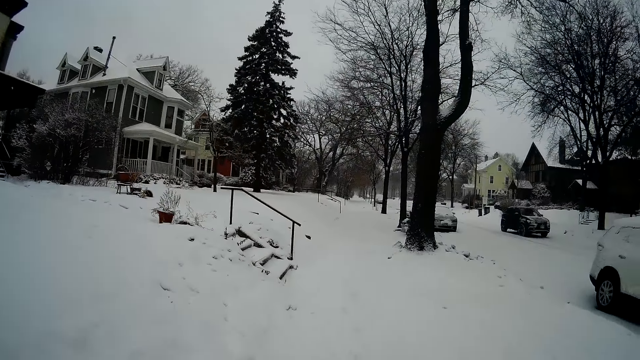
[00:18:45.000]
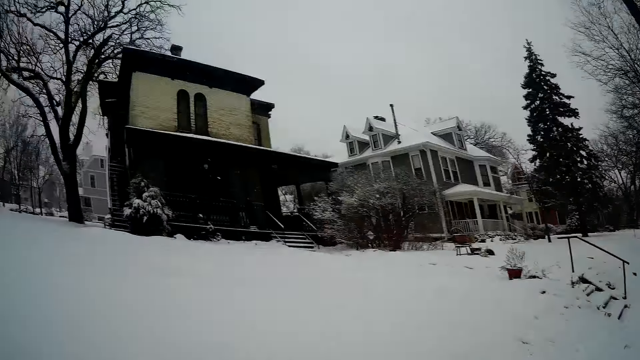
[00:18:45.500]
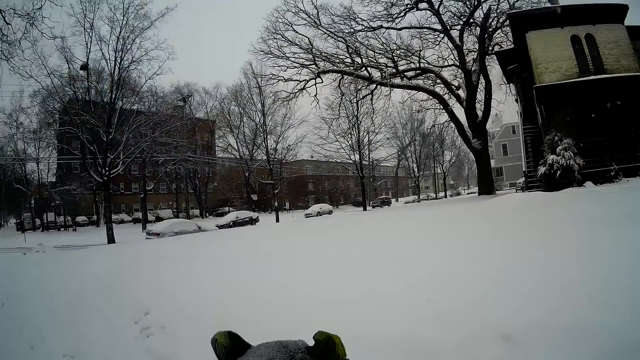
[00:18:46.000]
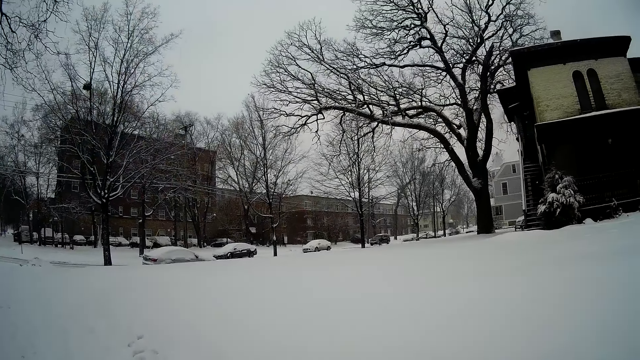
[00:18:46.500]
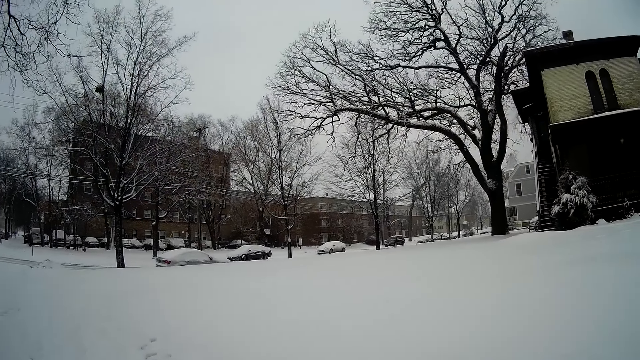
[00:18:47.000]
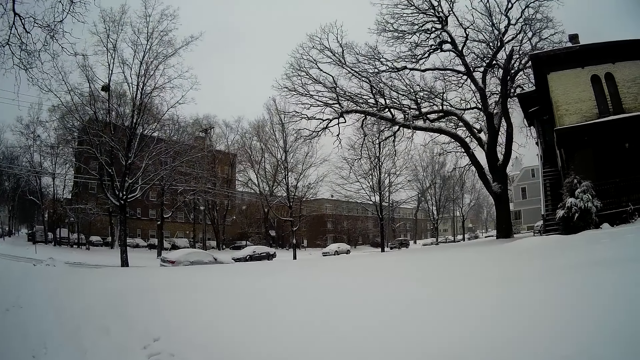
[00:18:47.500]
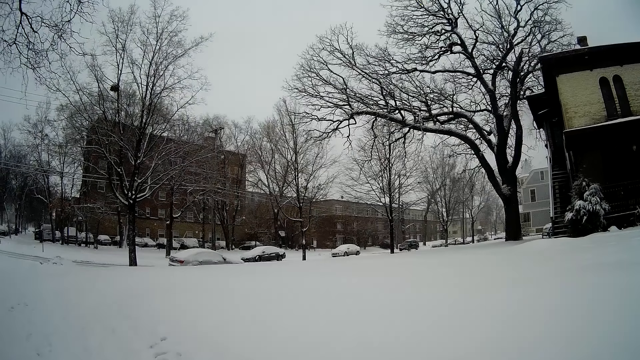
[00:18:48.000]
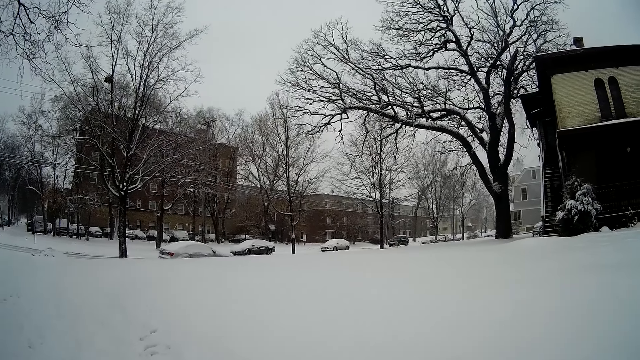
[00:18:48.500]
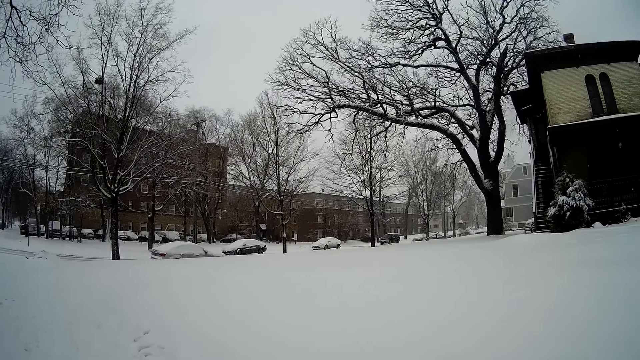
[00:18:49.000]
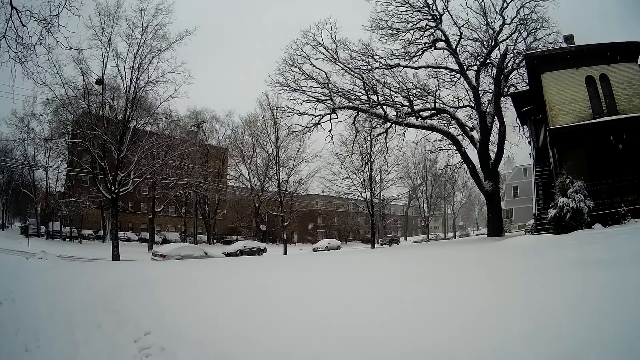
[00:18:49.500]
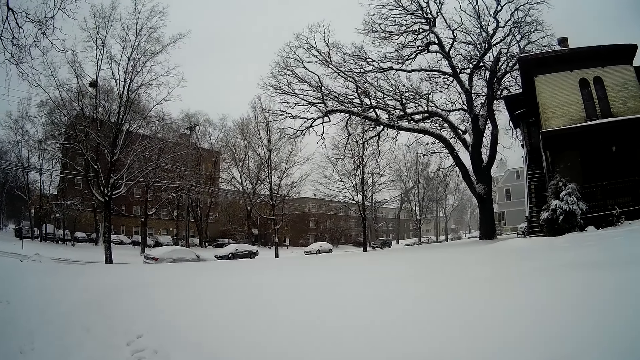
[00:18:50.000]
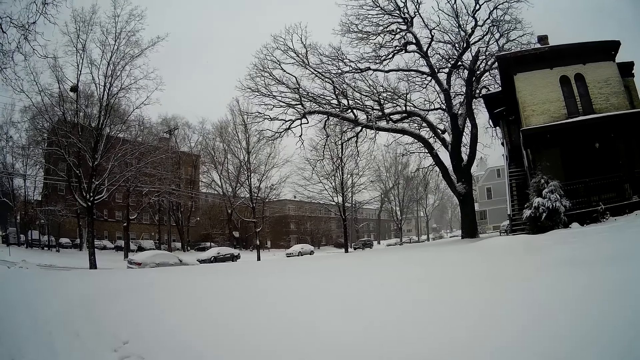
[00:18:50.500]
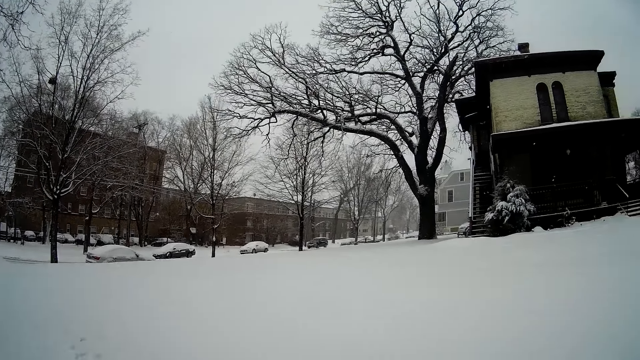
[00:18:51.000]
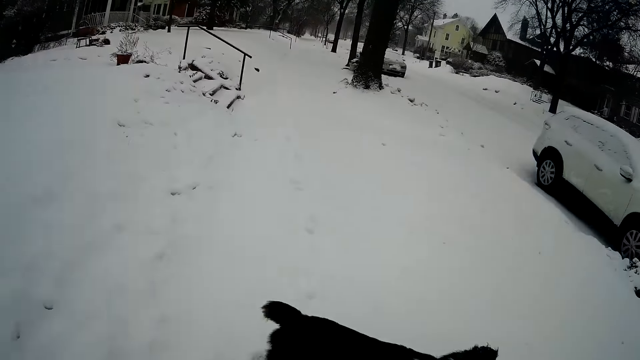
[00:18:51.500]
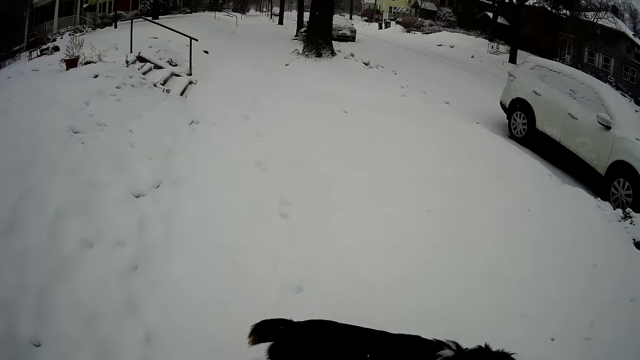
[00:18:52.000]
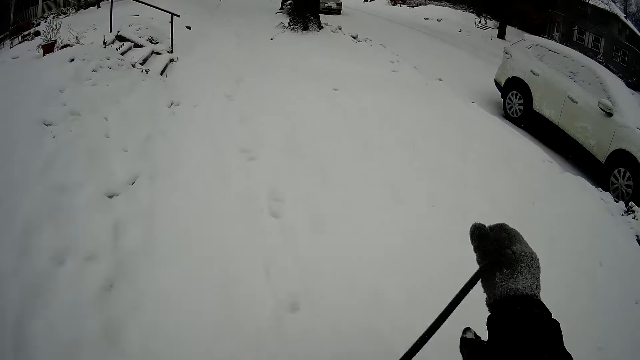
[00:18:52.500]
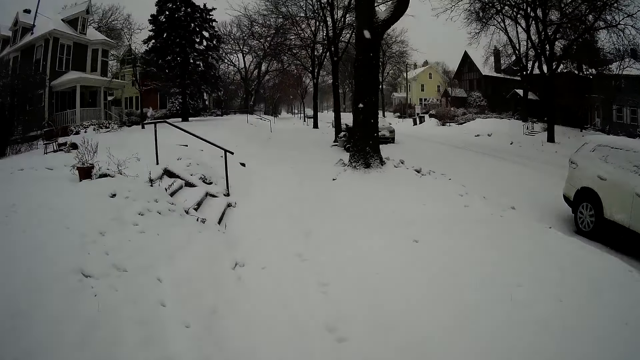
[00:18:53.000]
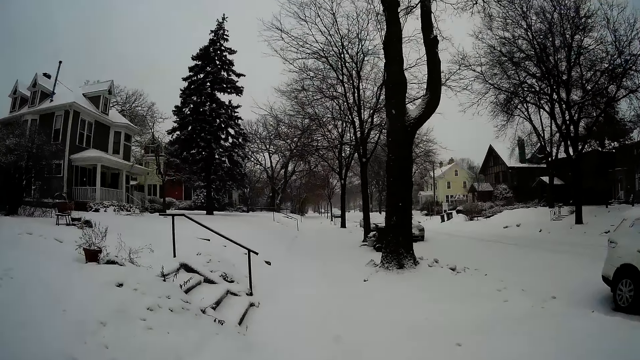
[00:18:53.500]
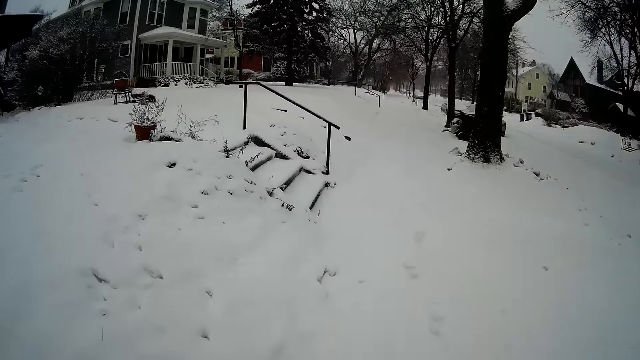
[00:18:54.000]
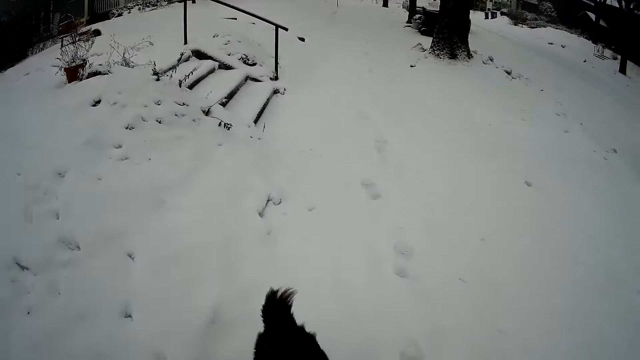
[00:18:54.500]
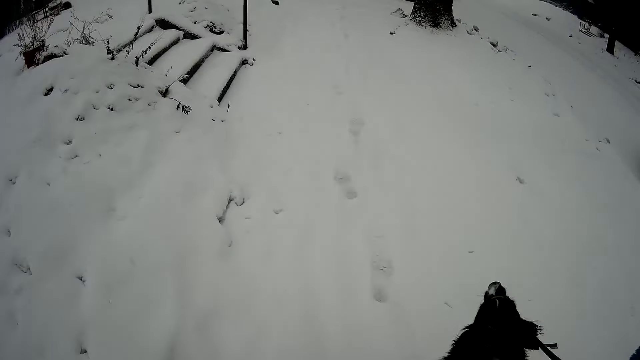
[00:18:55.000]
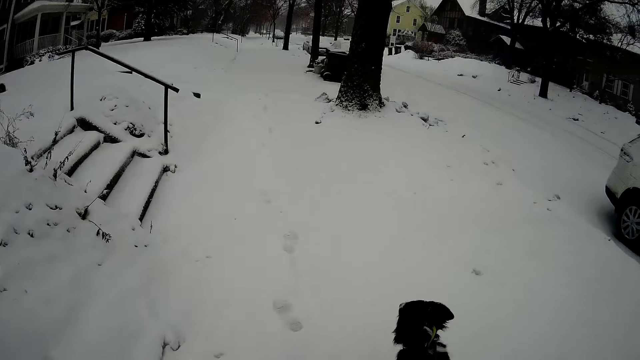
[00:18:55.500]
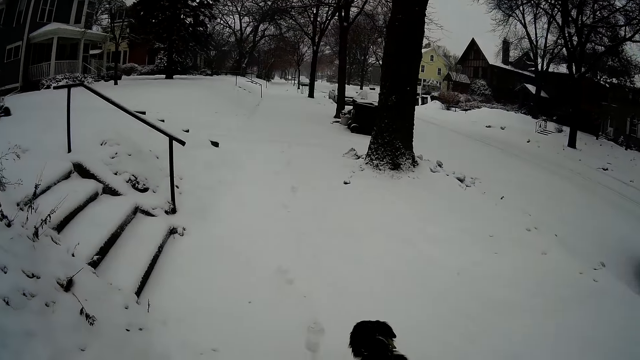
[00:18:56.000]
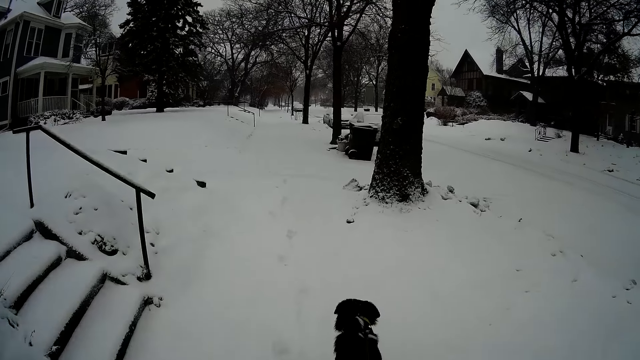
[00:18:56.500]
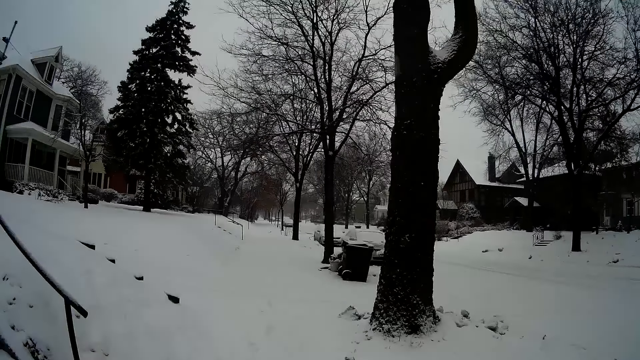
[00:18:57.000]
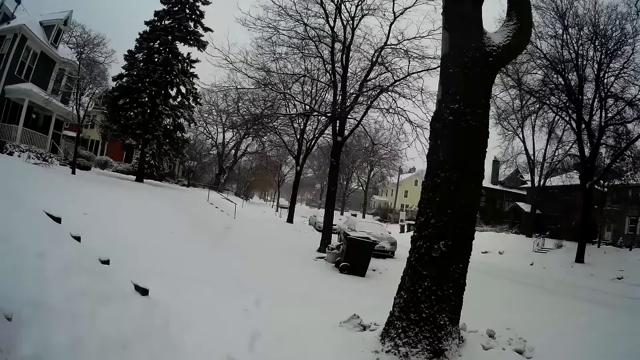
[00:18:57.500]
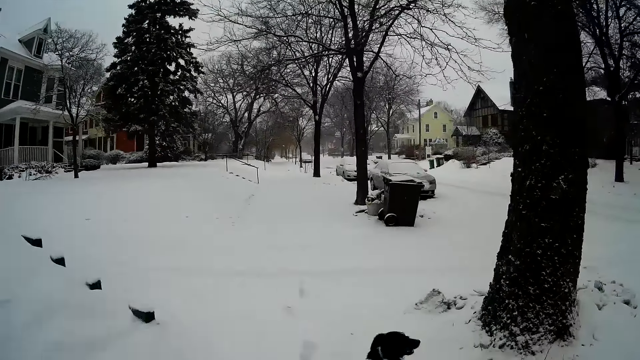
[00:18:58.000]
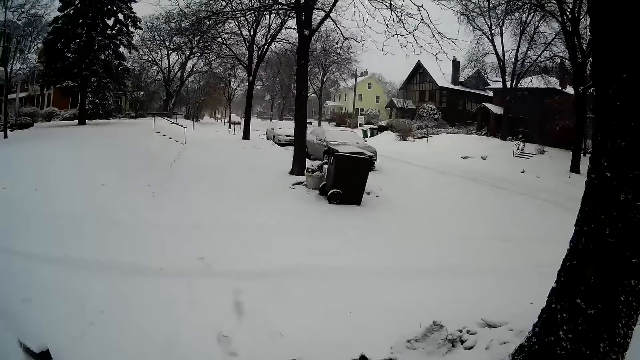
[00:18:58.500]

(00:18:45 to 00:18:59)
A black car drives past the camera wearer. The camera wearer pulls the leash on a dog with his right hand. He walks around.

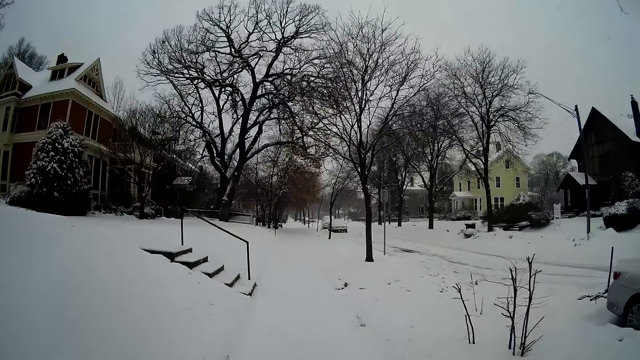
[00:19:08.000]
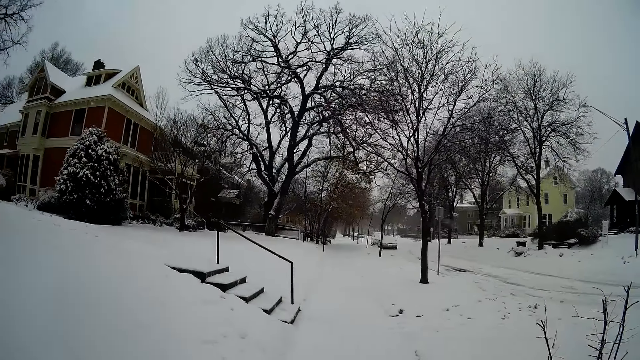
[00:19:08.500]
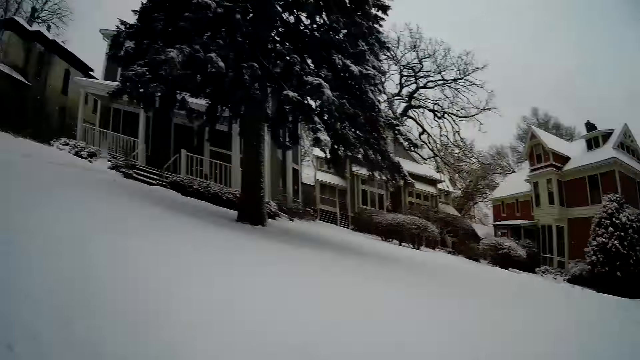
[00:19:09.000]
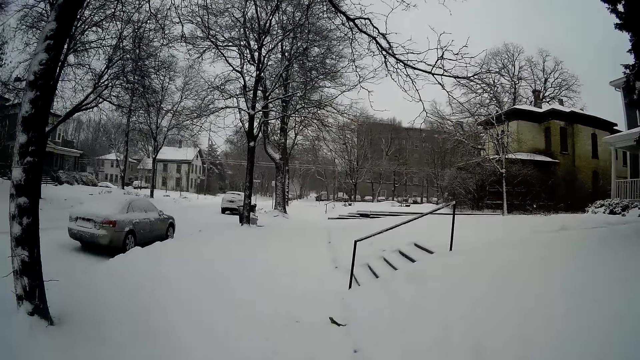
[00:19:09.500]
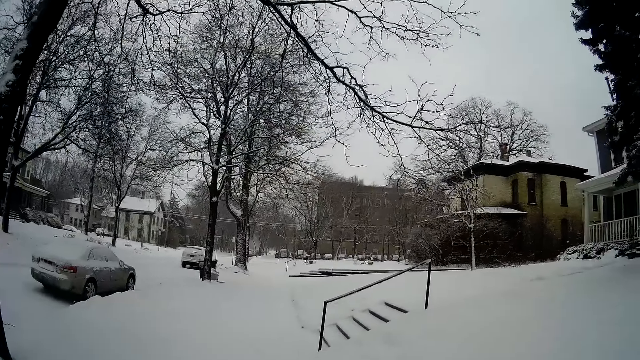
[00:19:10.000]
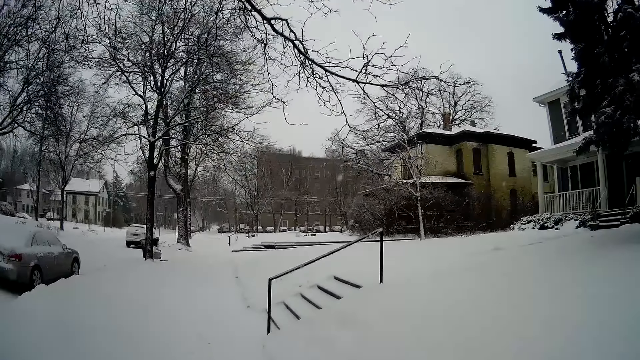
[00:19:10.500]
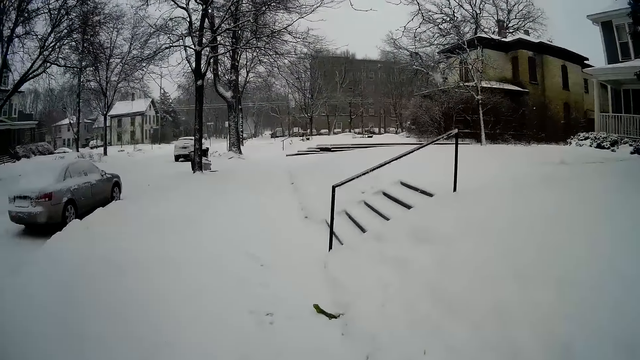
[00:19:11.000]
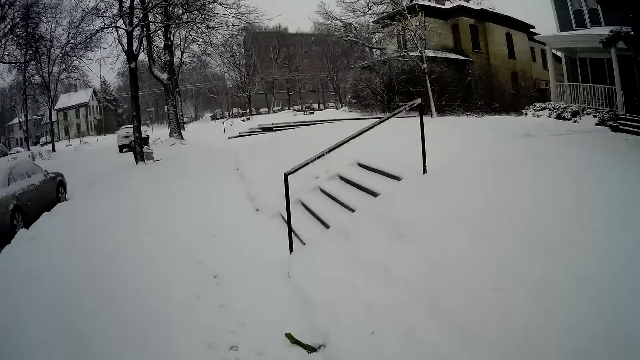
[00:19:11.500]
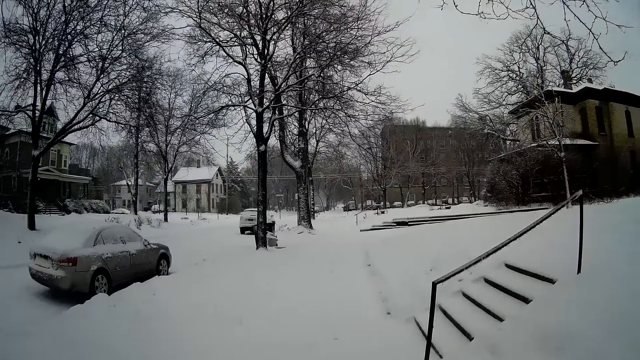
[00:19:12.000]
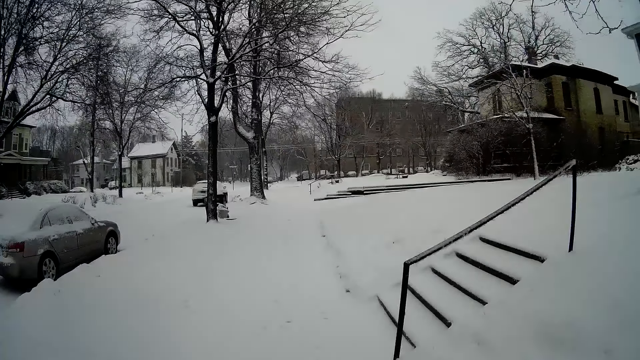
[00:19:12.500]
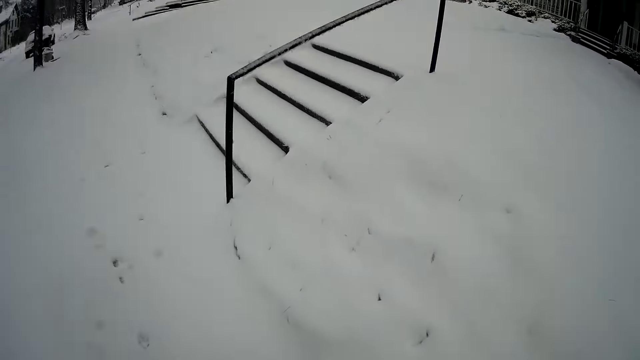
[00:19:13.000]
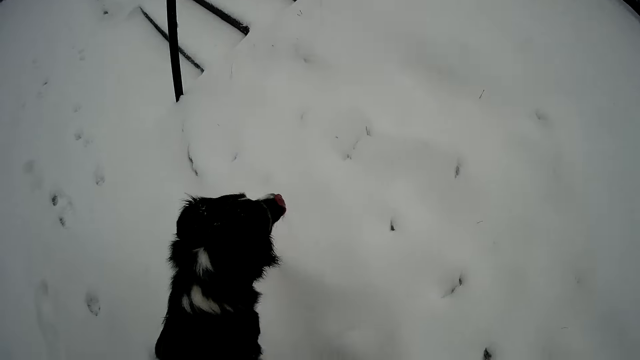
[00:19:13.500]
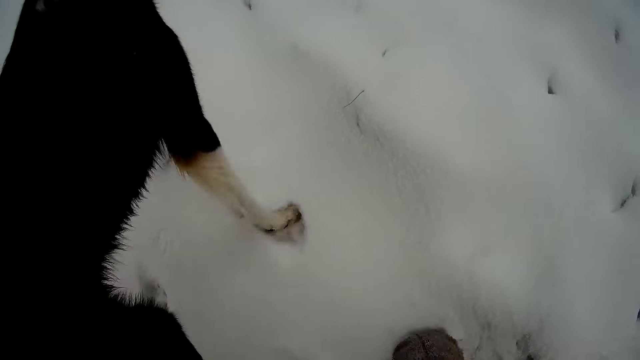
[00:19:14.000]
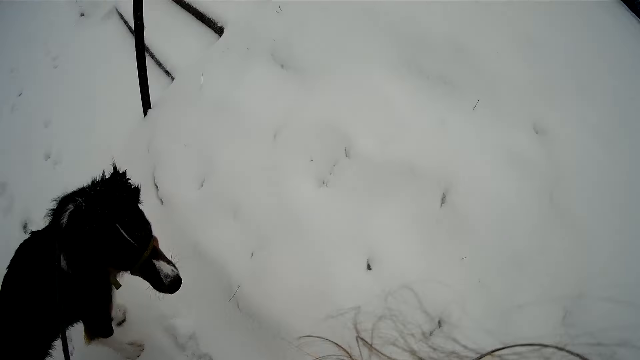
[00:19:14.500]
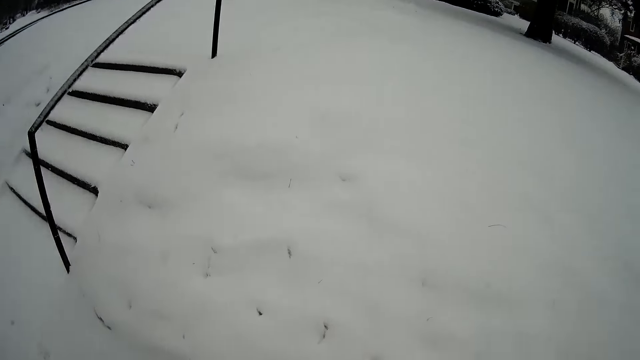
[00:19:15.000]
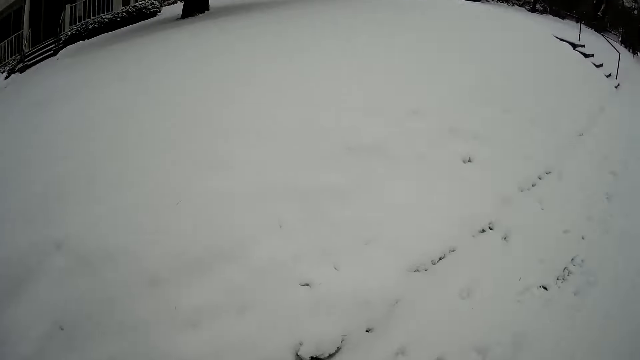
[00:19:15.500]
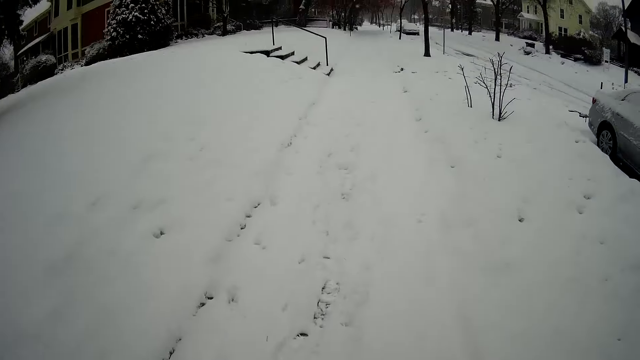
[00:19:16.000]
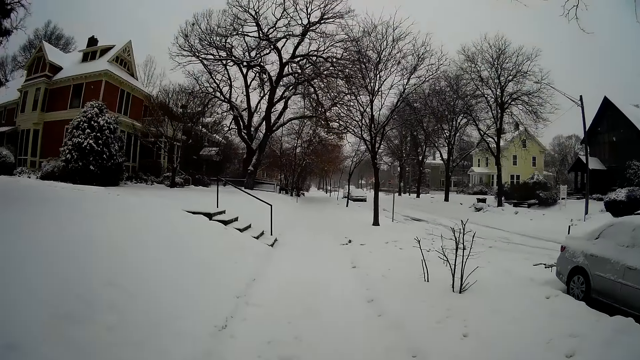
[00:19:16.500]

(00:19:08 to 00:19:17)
The camera wearer looks around. They walk around. They pick something. They look around.
